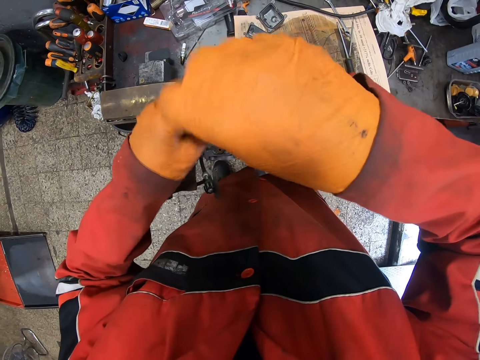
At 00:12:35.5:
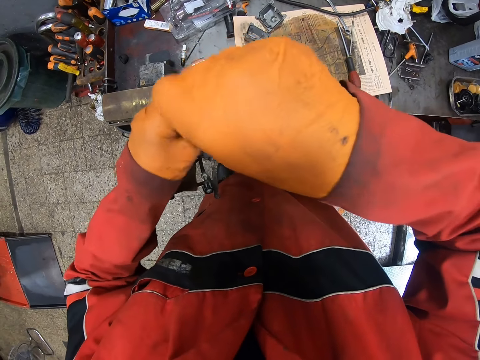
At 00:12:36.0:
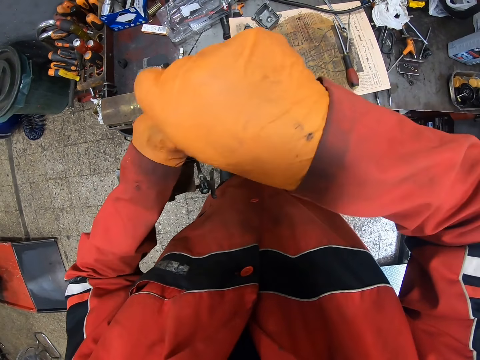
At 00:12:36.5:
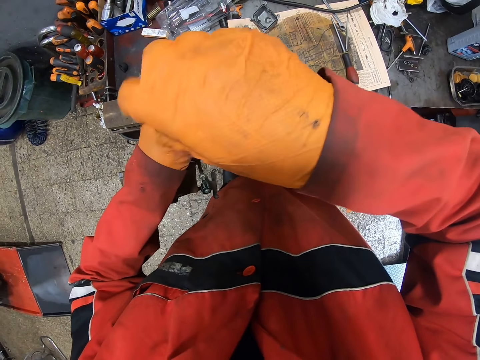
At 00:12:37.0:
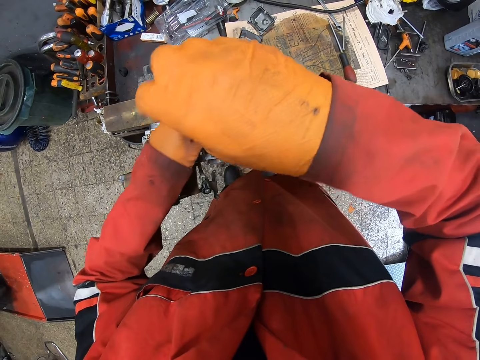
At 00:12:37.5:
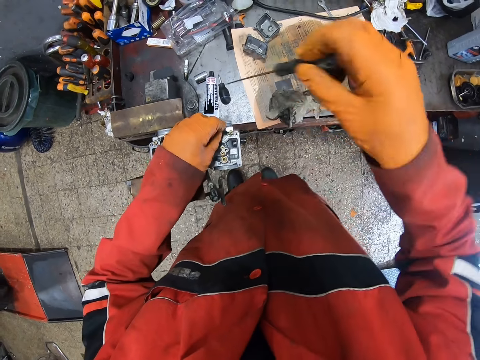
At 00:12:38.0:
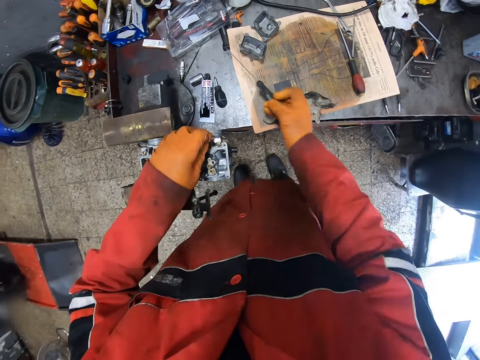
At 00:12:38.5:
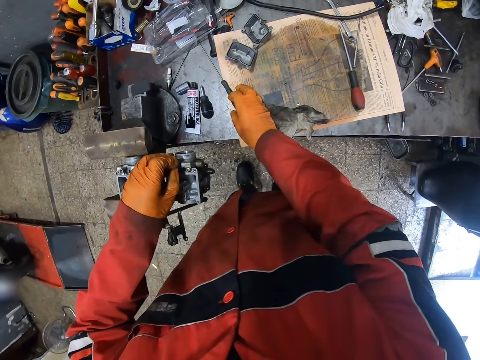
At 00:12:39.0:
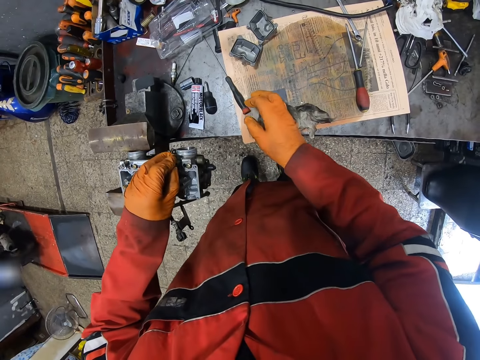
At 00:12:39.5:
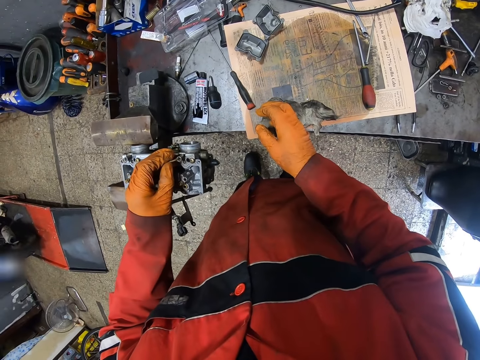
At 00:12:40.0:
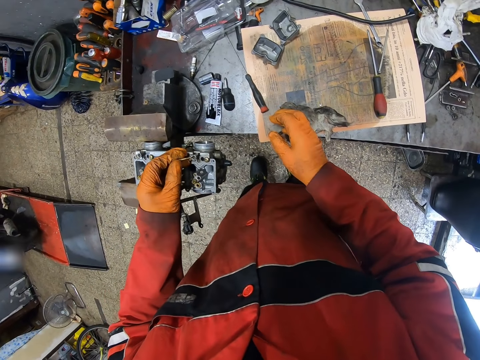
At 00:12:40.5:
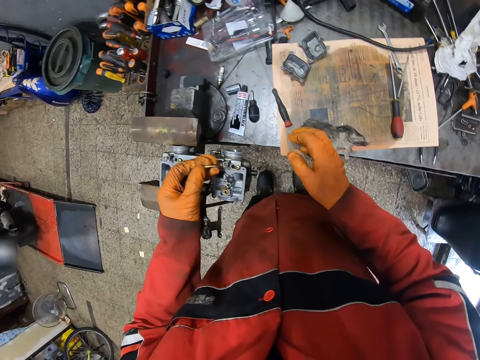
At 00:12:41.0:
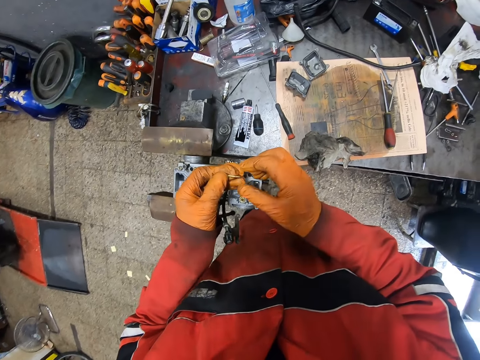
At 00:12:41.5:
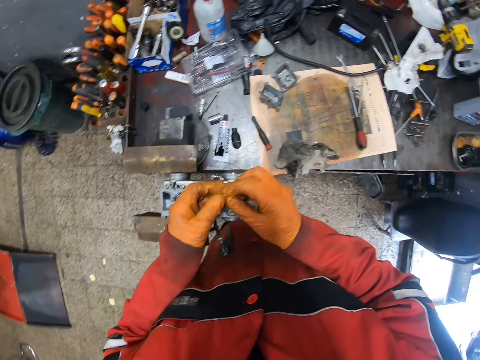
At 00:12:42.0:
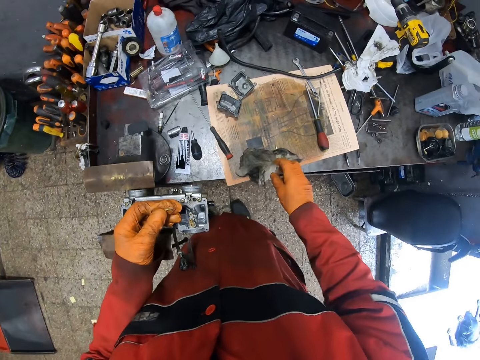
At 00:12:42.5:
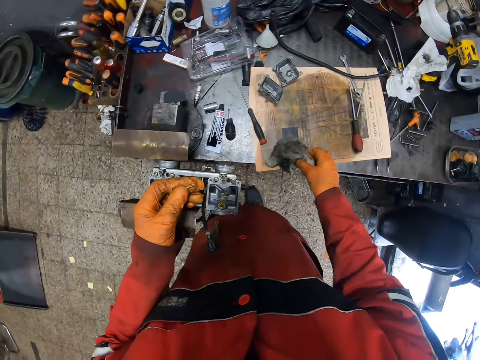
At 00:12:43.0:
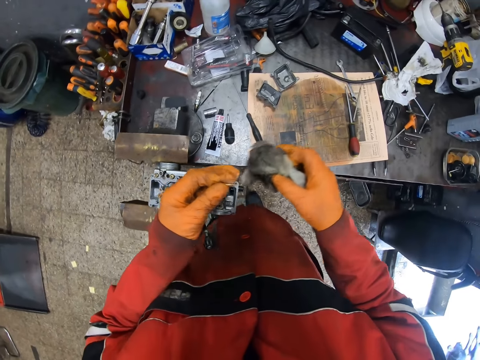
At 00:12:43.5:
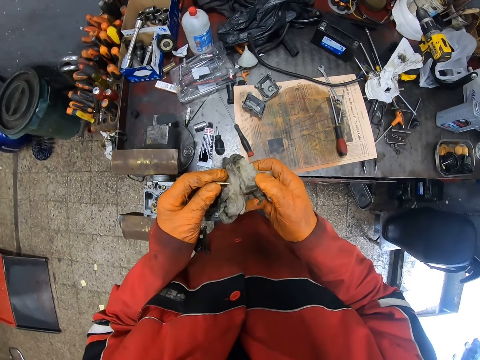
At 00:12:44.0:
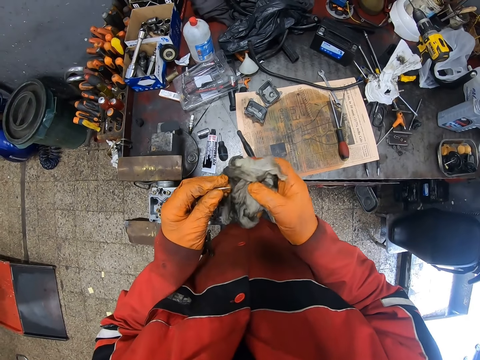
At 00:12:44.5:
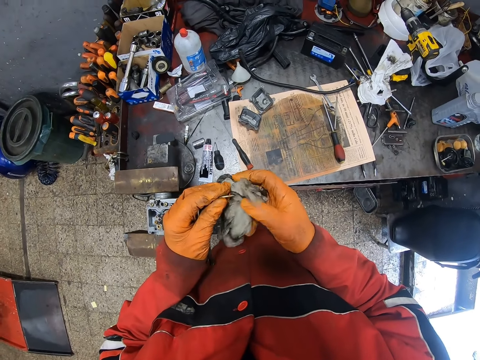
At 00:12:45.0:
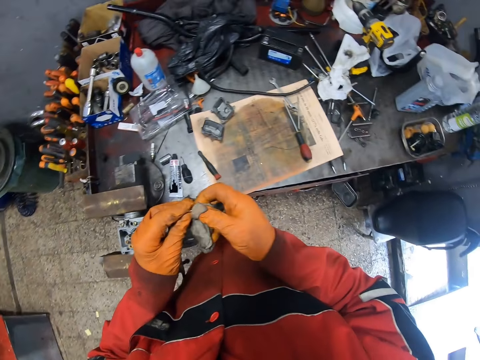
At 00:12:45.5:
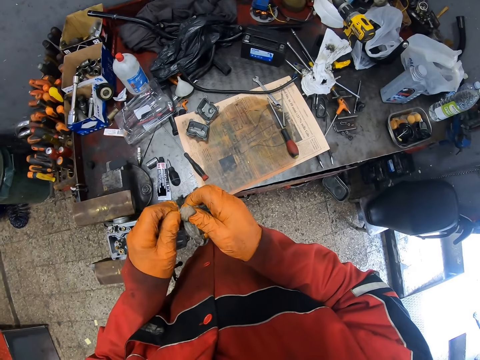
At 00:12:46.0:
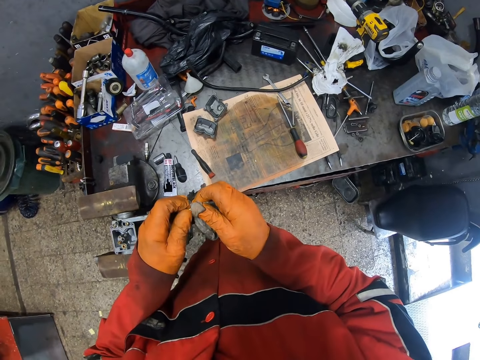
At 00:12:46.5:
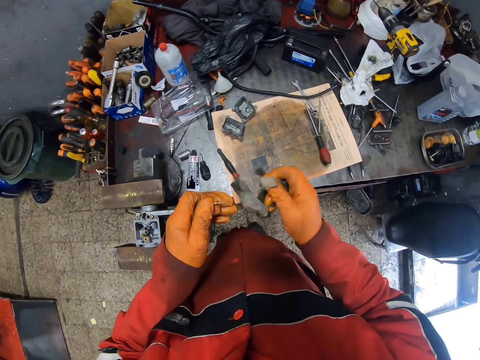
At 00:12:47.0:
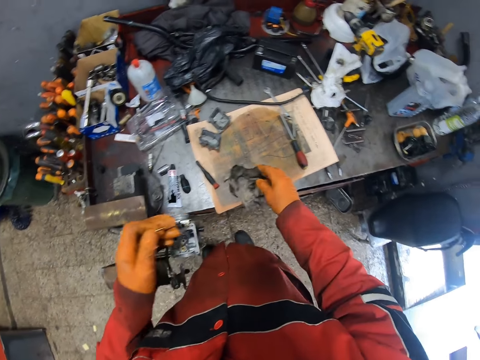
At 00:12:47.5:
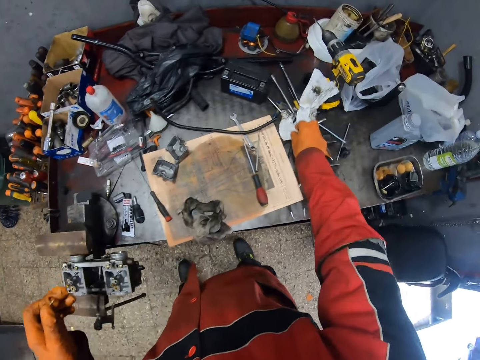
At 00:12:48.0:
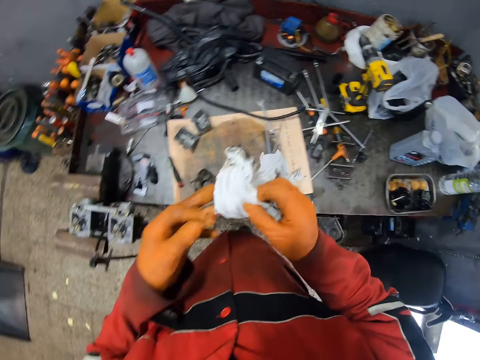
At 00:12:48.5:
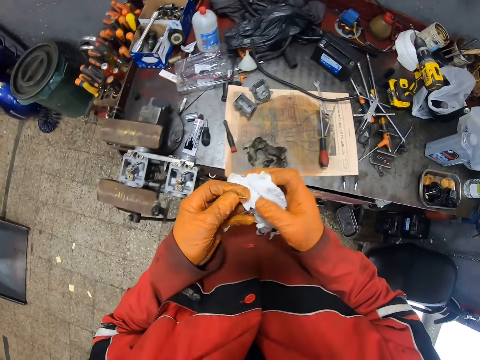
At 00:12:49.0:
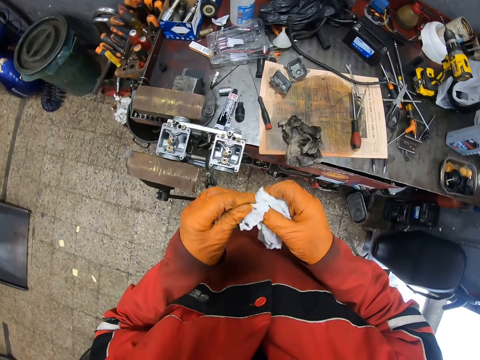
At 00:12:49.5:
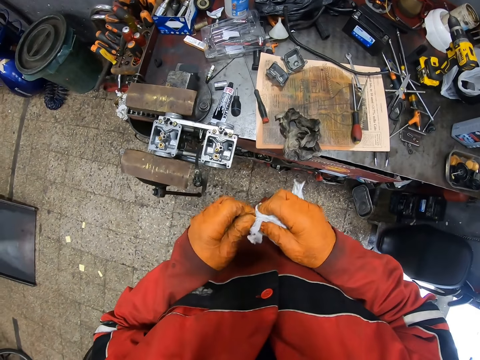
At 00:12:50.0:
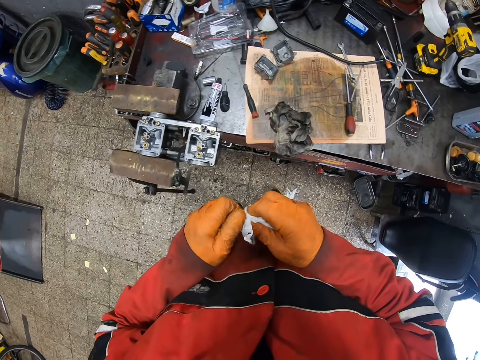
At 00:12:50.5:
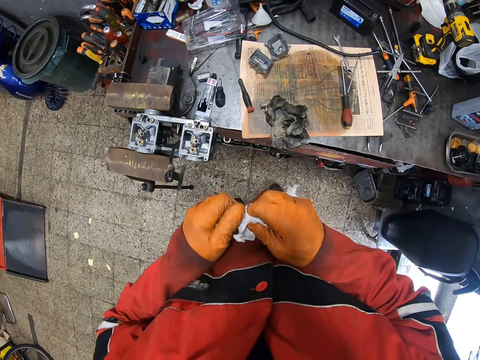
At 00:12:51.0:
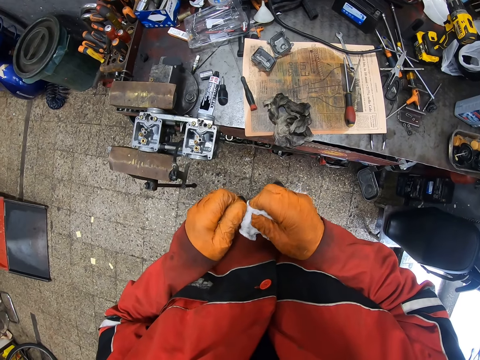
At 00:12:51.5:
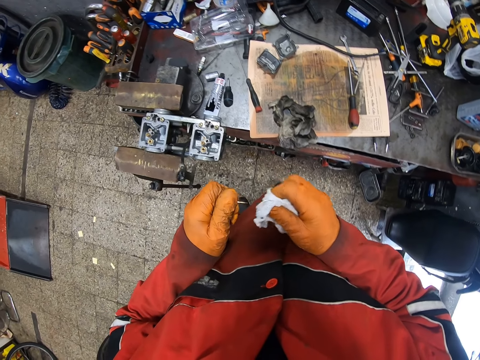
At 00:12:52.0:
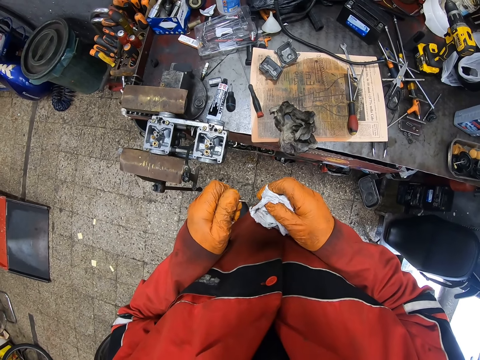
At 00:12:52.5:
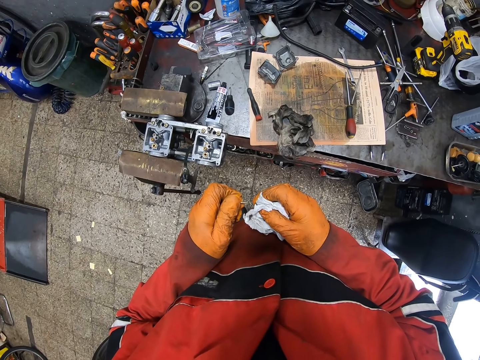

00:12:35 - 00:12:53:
The camera wearer picks up a bolt from the workshop table clamp with his gloved left hand. He puts a screwdriver on the table. He touches the bolt with both gloved hands. He picks up a paper from the workshop table with his gloved right hand. He cleans the bolt in his gloved left hand with the paper in his gloved right hand. He drops the paper on the workshop table with his gloved right hand. He picks up a tissue paper from the workshop table with his gloved right hand. He cleans the bolt in his gloved left hand with the paper in his gloved right hand.

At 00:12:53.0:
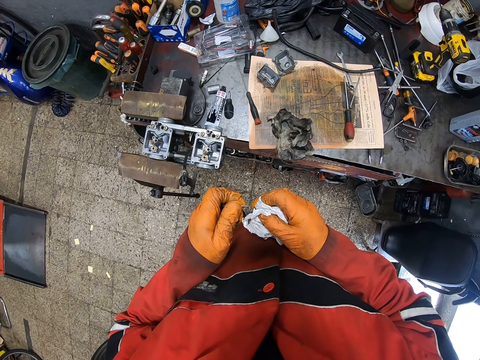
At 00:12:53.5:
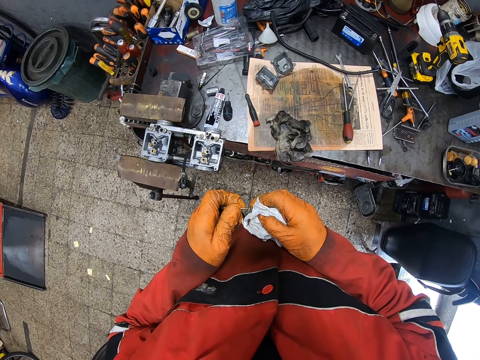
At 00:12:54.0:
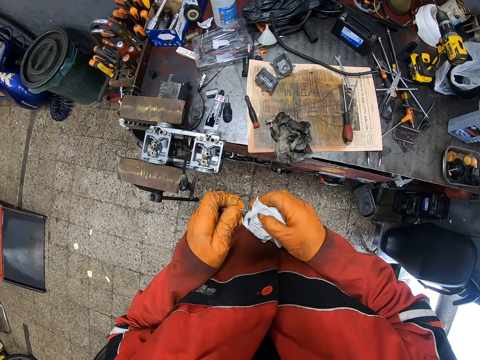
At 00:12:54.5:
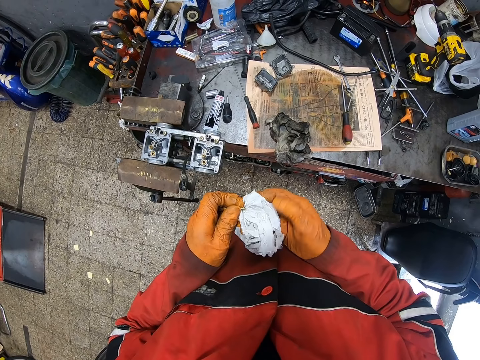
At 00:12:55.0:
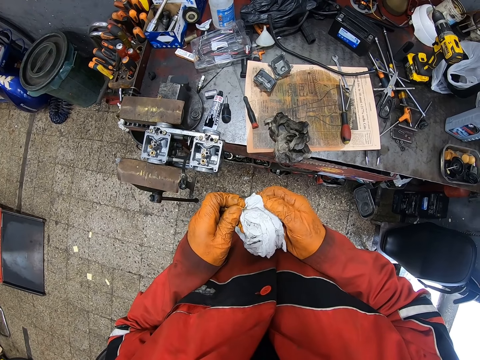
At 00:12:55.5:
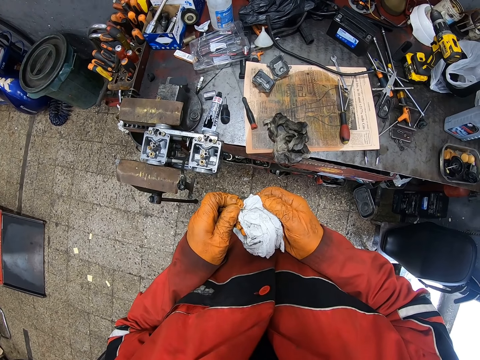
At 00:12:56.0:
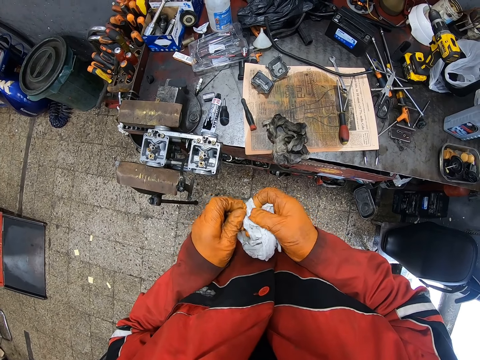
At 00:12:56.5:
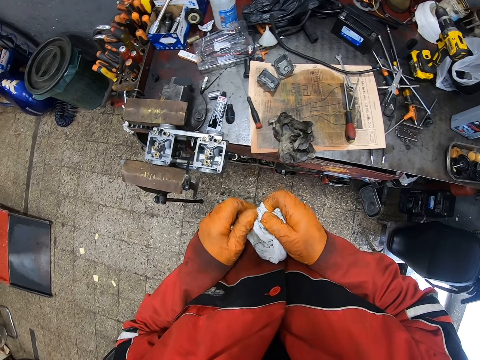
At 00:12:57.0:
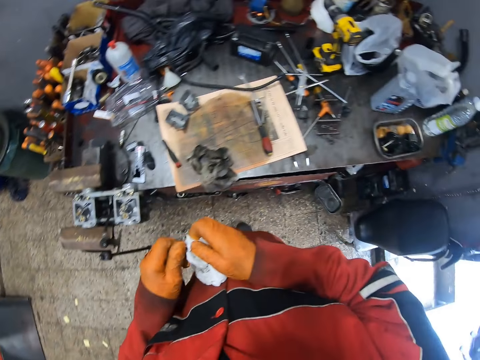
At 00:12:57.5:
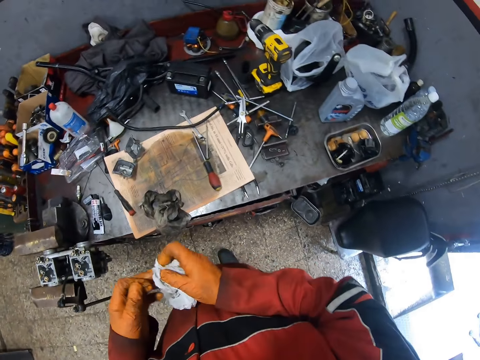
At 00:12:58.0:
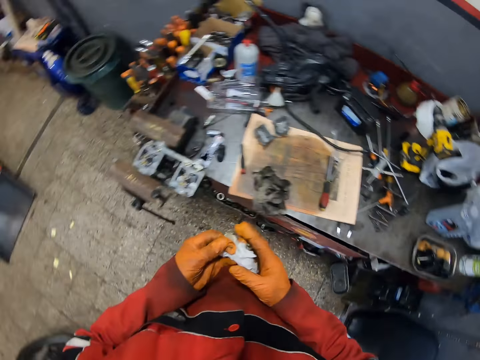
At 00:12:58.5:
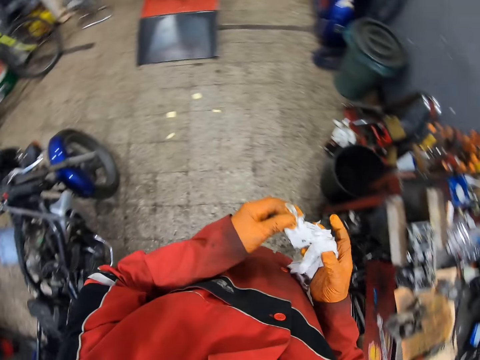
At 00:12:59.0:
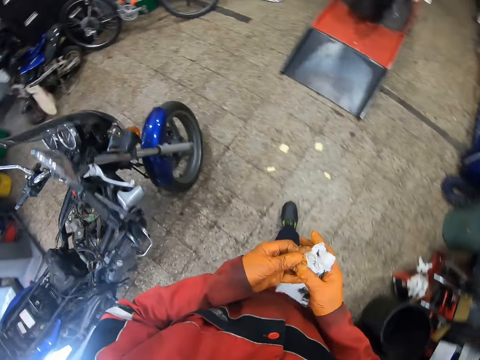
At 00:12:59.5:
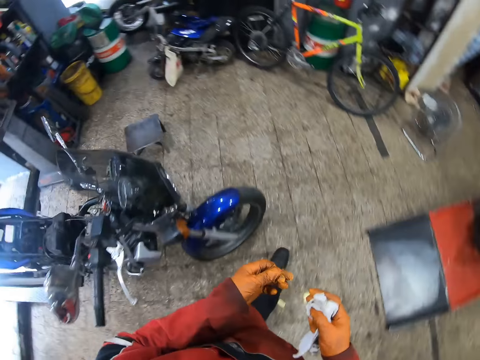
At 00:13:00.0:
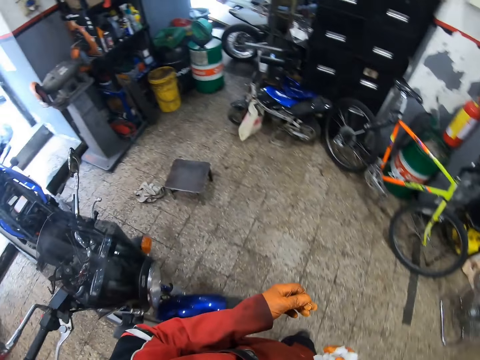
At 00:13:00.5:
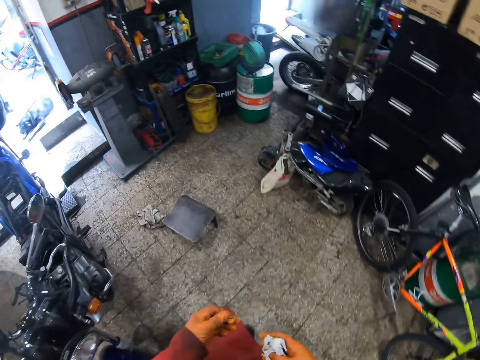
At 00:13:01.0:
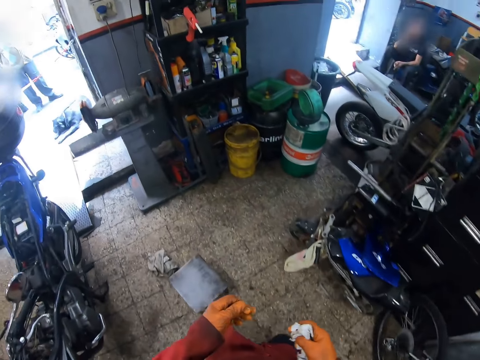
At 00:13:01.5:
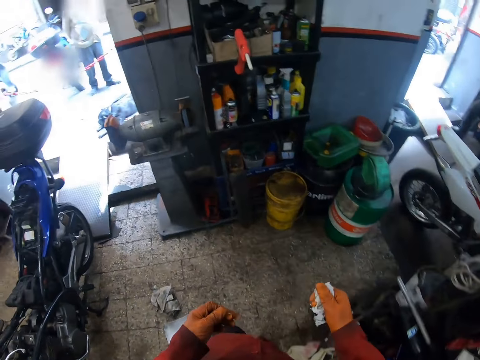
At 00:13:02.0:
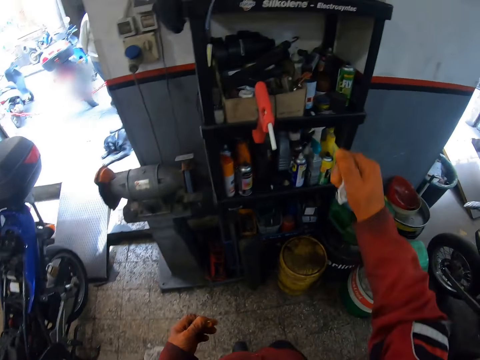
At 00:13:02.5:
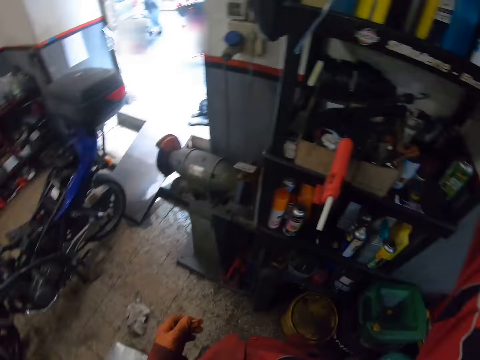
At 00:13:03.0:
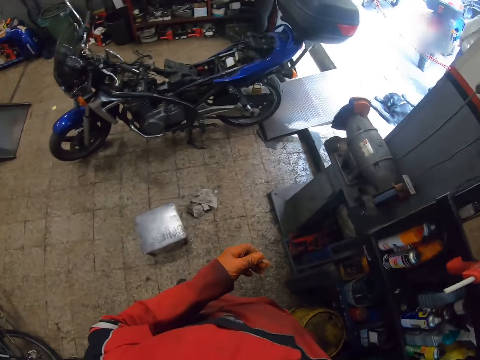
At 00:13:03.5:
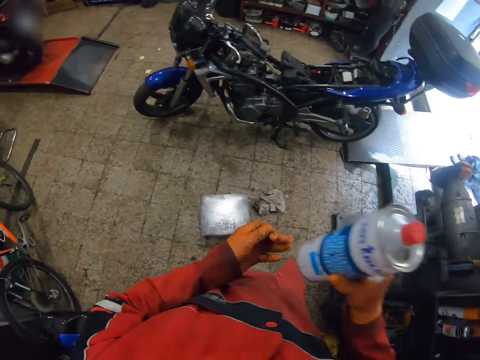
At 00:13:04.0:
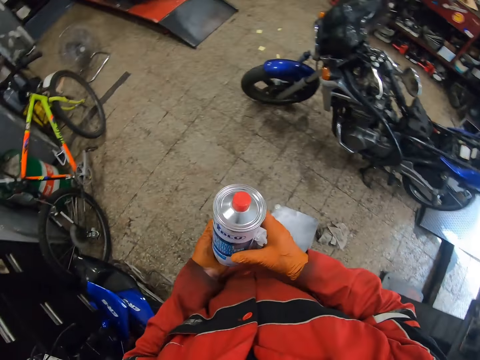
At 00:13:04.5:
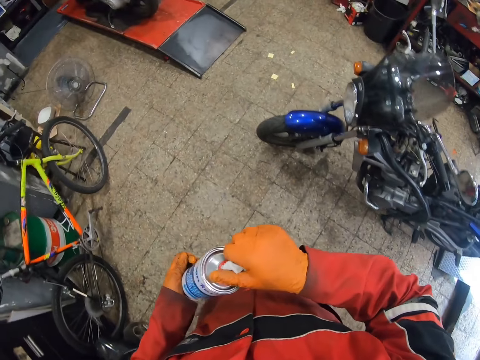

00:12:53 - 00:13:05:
The camera wearer walks to a shelf in the workshop. He picks up a lubricant or Mr. Blu from the shelf with his gloved right hand. He walks to the workshop table.
